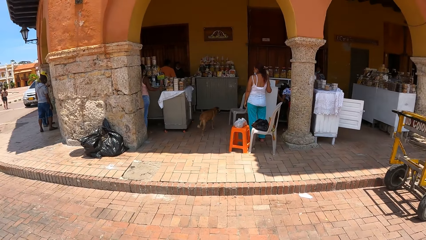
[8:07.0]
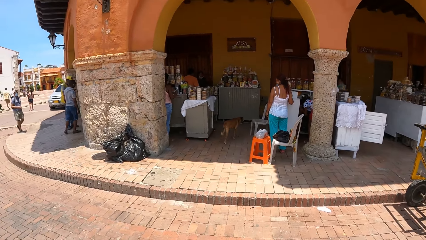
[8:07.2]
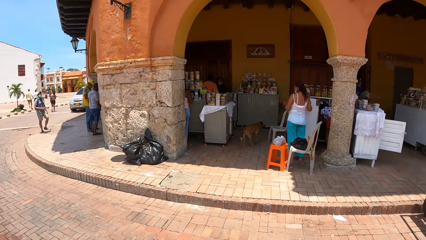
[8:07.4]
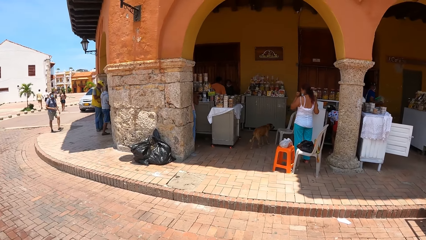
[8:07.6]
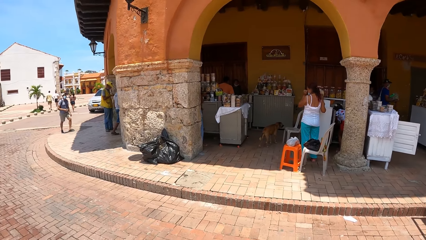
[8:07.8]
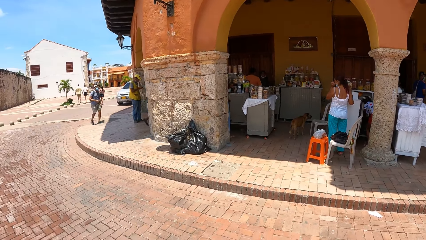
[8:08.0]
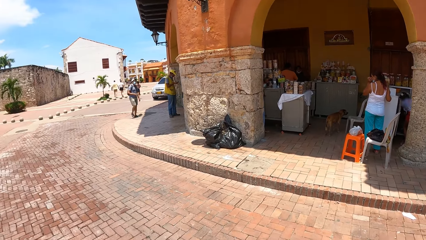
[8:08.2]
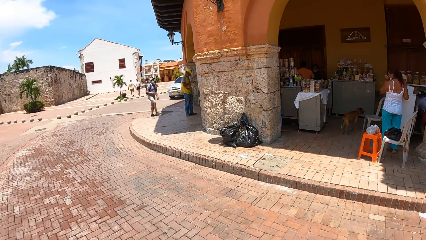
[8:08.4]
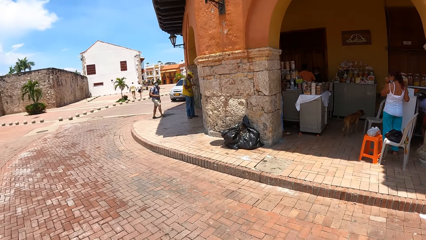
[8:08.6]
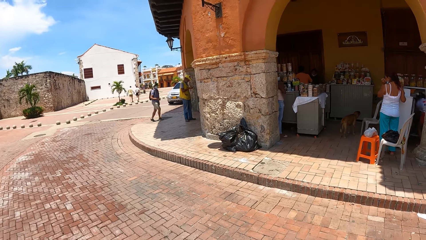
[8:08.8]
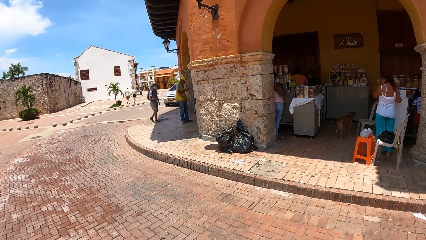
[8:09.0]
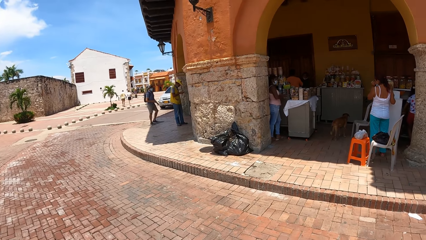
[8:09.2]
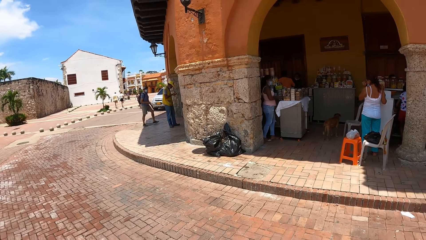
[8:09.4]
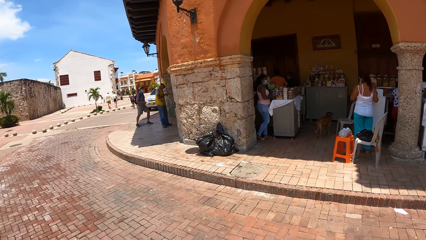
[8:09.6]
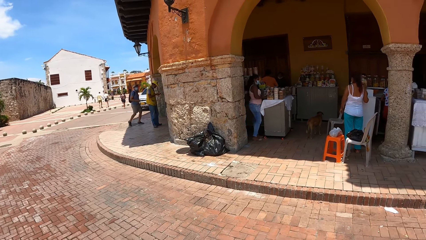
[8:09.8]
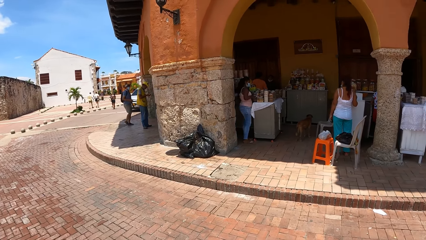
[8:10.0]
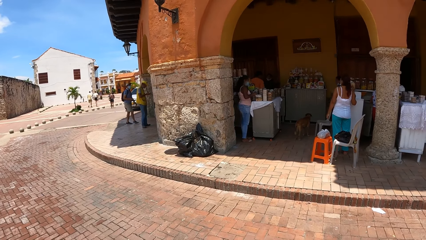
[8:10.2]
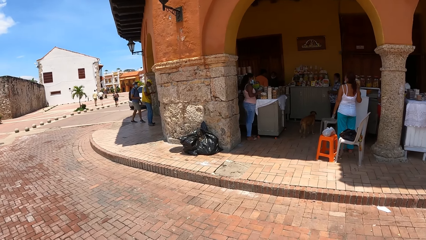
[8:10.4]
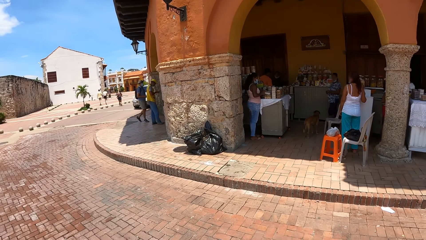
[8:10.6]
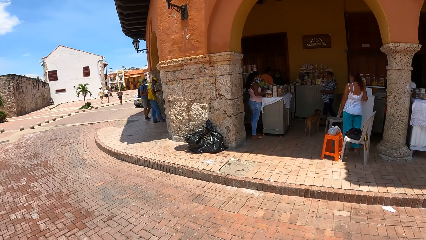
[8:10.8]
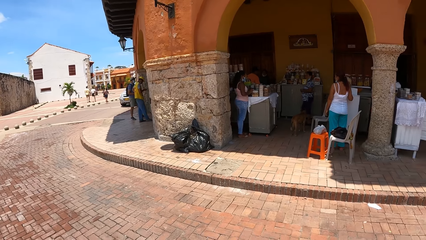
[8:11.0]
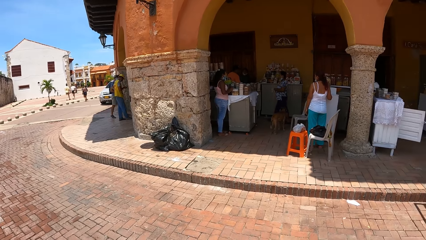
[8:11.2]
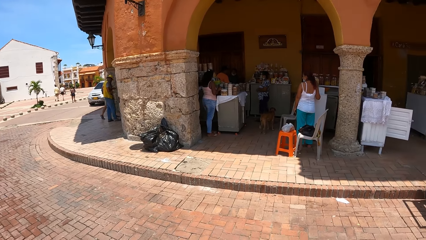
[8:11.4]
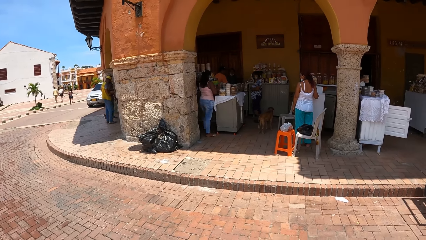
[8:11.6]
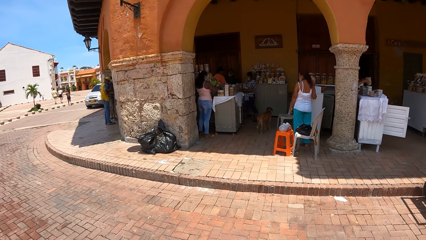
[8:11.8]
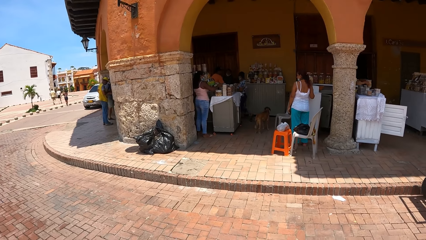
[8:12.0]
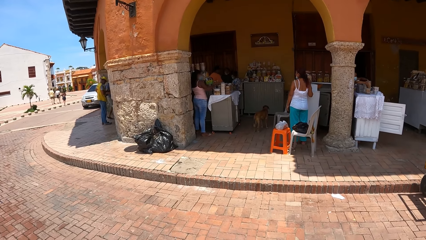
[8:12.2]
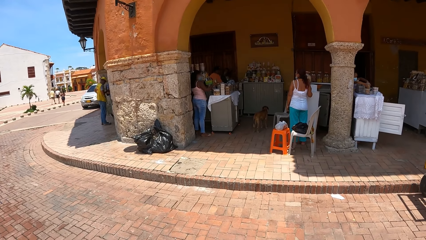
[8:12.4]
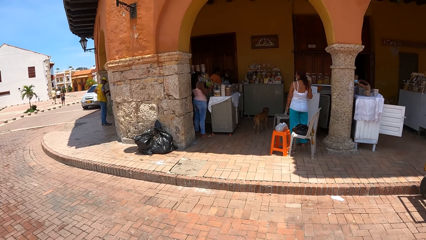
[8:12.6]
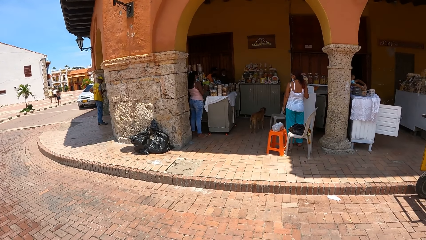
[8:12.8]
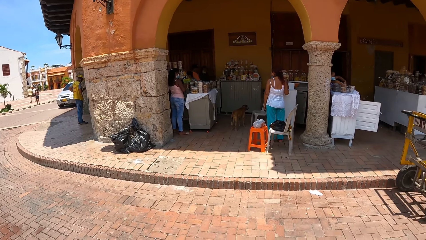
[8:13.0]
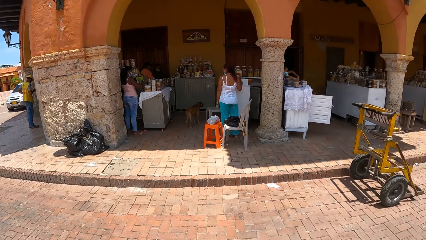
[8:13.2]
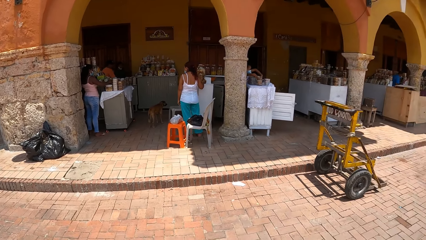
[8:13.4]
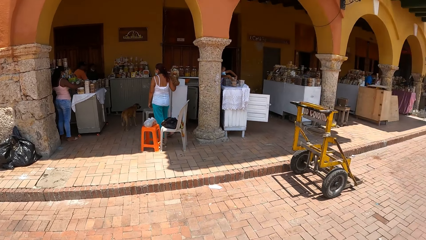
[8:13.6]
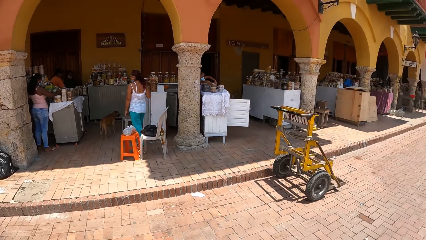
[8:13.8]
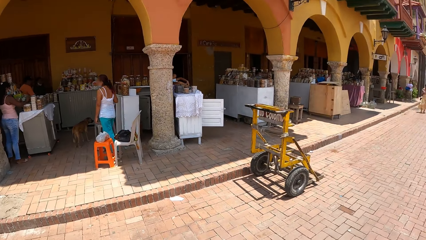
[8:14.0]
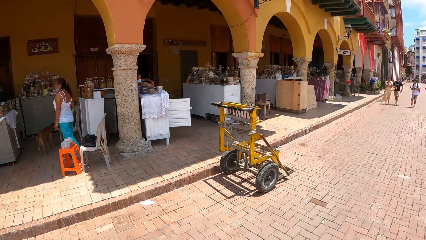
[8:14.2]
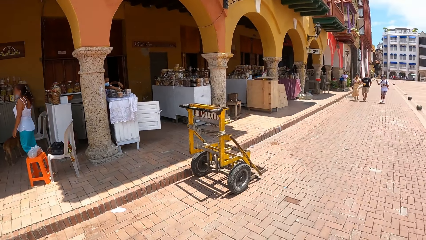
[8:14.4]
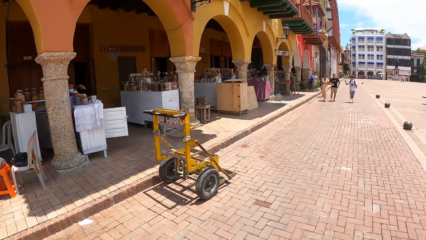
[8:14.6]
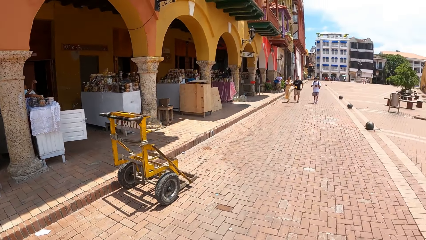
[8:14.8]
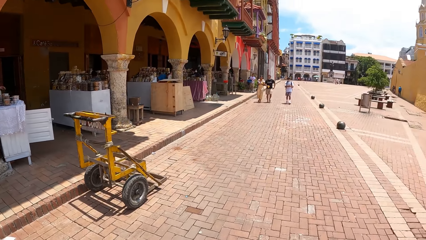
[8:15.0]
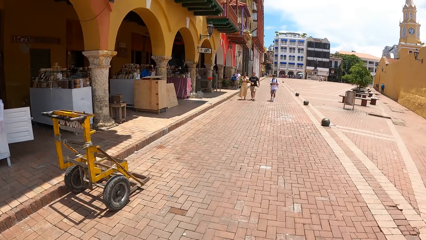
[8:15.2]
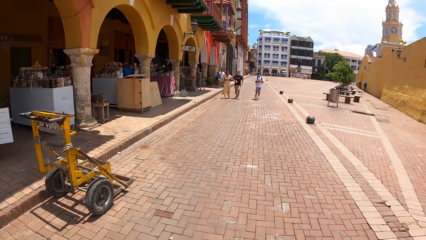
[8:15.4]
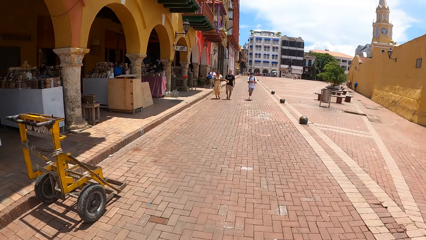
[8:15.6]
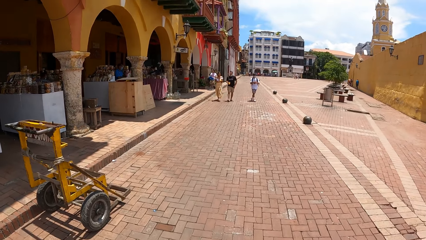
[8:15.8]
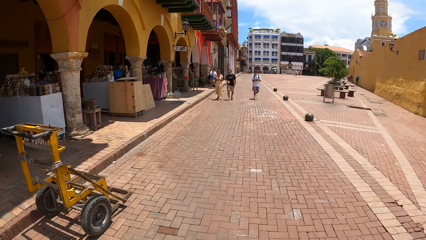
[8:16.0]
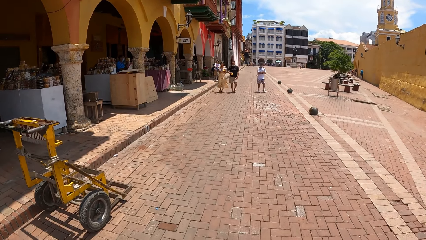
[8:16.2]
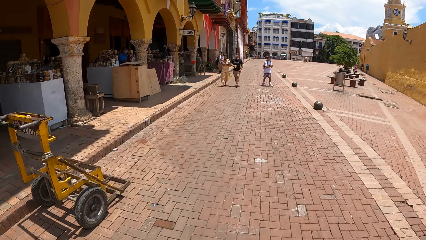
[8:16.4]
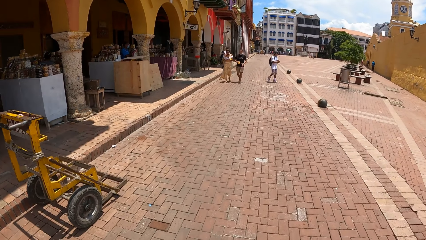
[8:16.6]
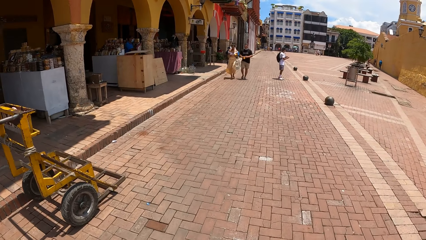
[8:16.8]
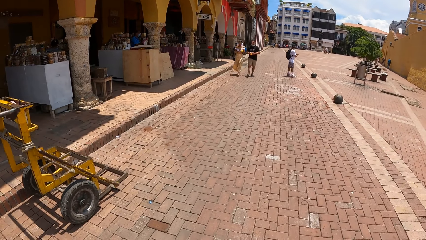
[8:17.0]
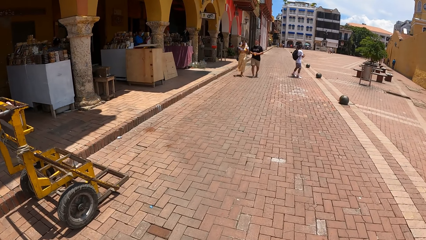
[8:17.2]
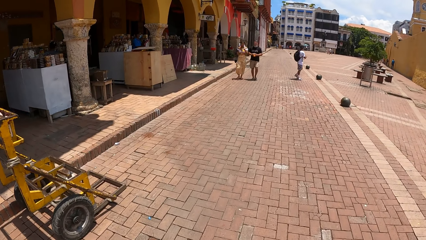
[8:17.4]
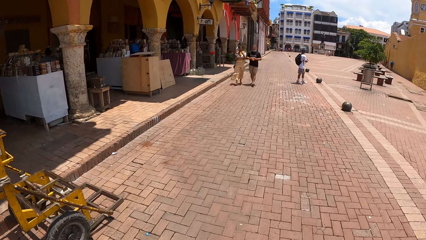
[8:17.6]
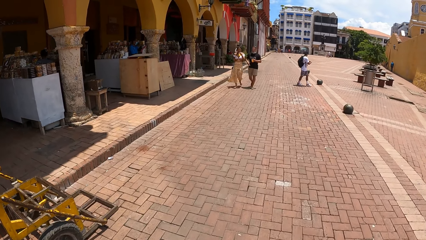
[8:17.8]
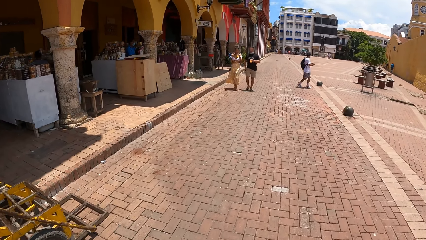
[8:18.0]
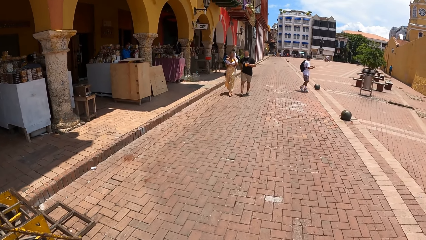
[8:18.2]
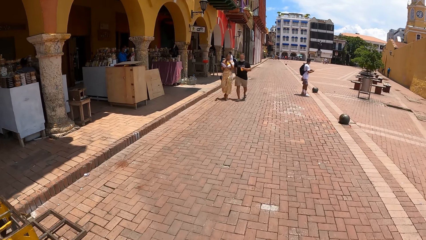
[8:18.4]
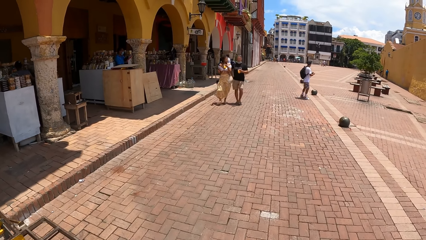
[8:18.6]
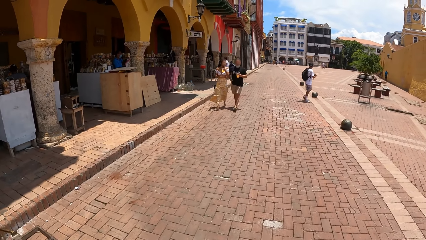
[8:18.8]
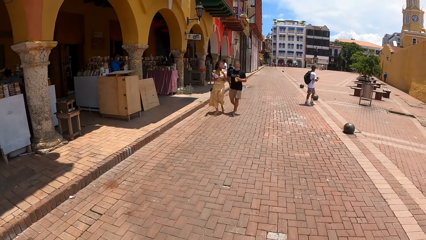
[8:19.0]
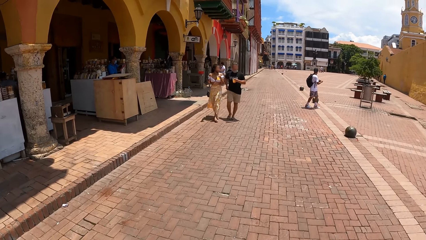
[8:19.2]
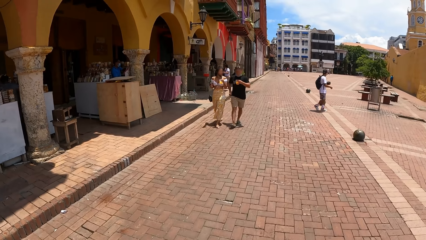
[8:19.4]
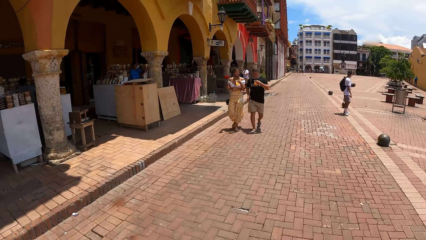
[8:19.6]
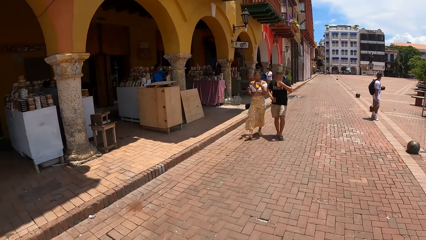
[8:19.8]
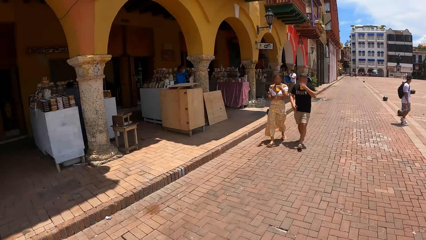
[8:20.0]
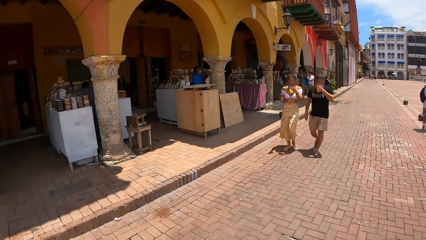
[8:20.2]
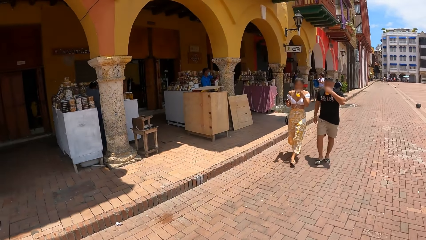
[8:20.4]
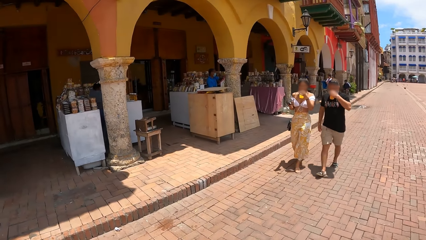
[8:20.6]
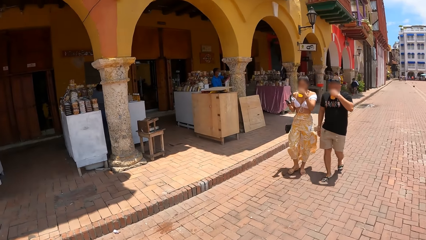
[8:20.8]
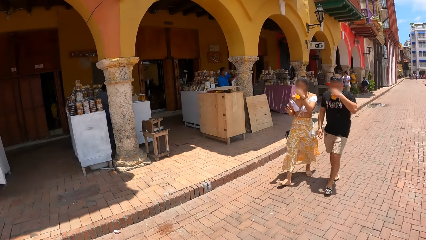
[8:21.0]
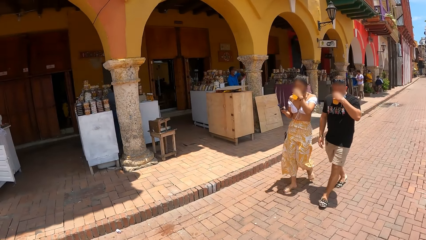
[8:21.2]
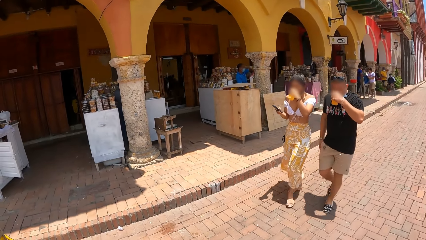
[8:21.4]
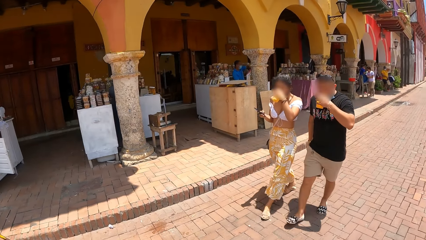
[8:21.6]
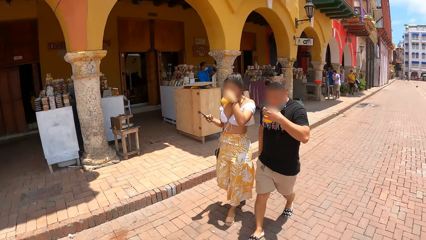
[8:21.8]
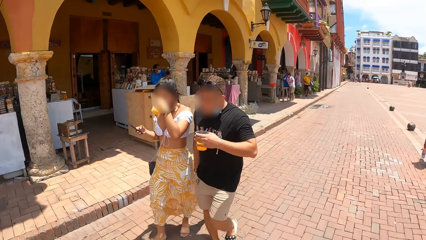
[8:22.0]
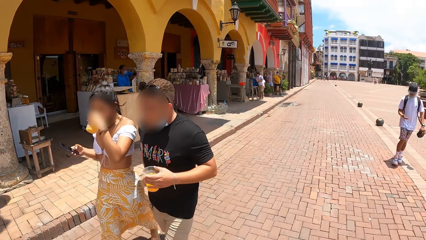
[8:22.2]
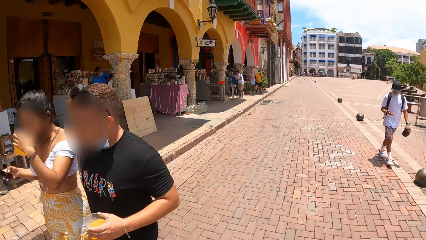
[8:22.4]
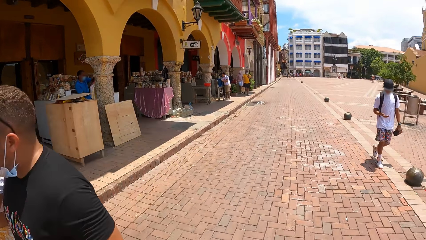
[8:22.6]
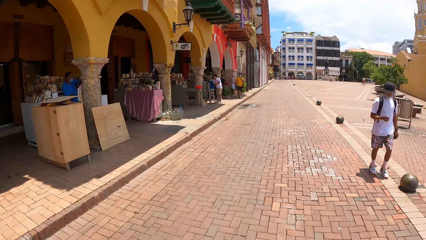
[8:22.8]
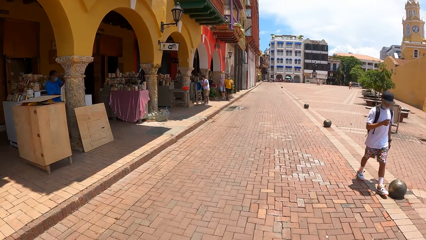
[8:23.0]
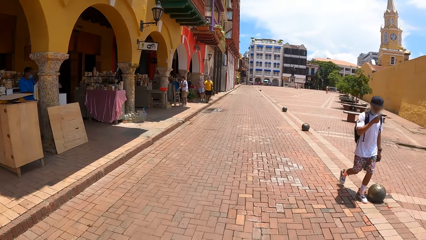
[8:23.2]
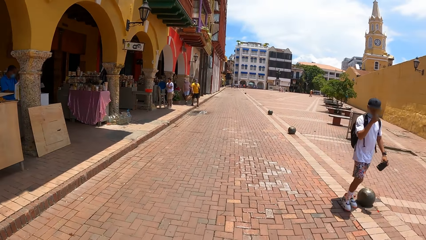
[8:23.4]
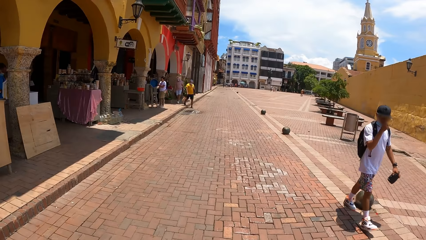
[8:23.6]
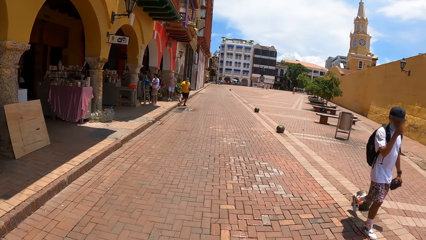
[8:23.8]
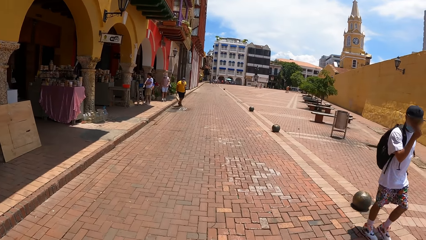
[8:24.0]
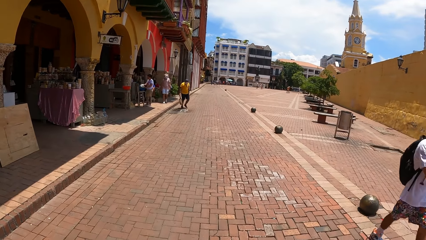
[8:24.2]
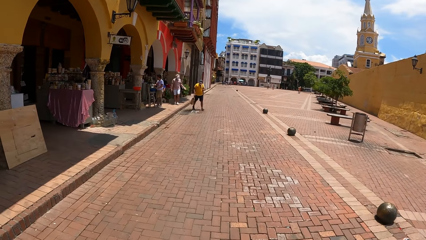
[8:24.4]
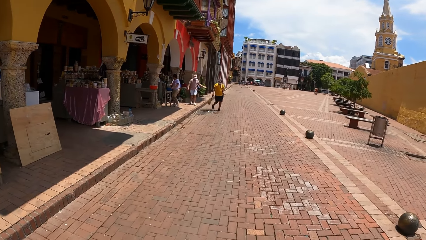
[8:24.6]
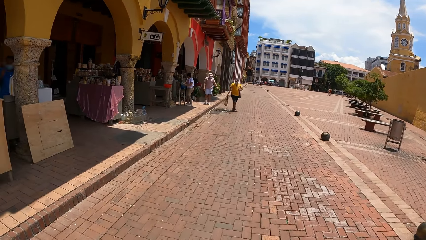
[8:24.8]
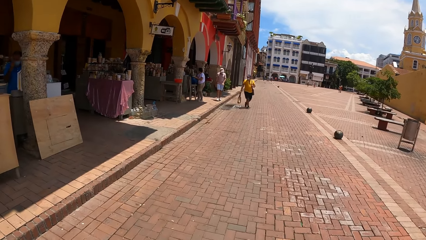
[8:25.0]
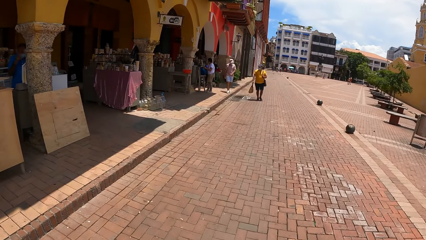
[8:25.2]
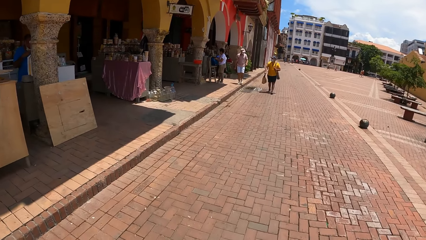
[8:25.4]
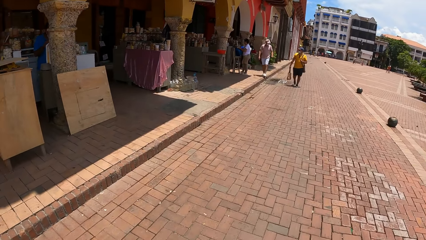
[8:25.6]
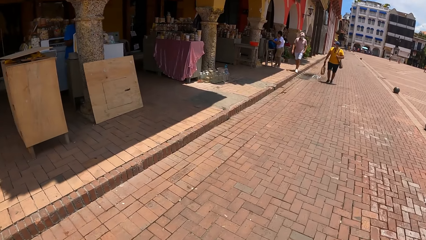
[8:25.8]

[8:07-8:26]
The camera wearer walks around the compound. They walk around.
